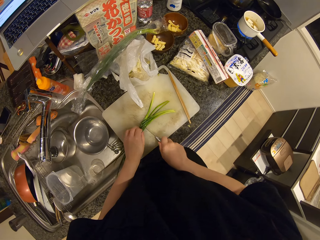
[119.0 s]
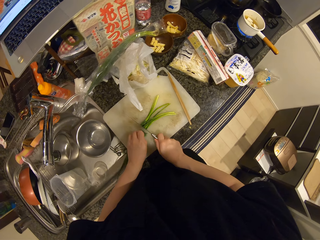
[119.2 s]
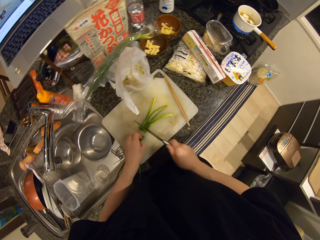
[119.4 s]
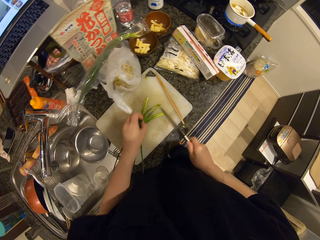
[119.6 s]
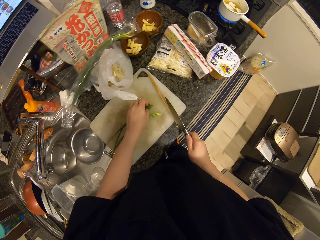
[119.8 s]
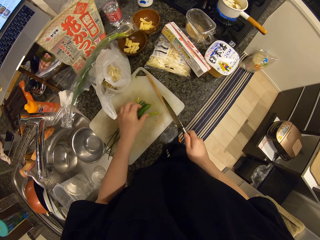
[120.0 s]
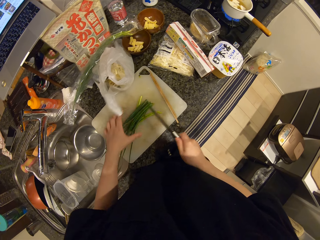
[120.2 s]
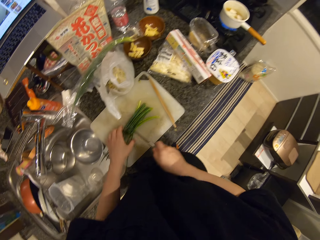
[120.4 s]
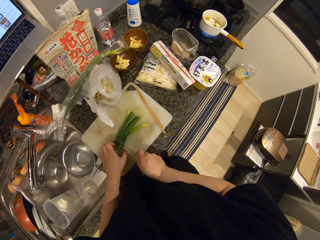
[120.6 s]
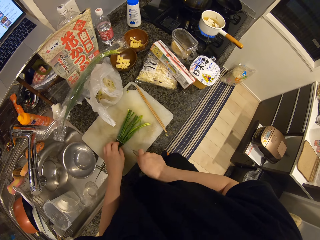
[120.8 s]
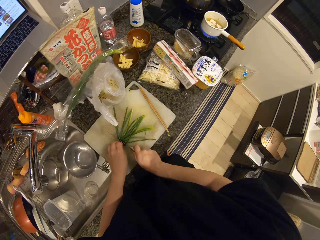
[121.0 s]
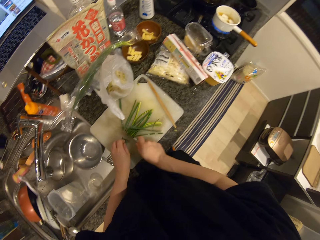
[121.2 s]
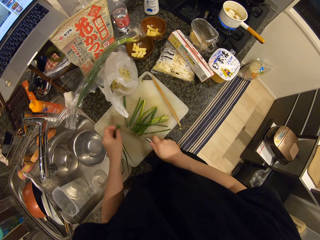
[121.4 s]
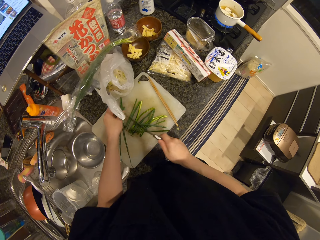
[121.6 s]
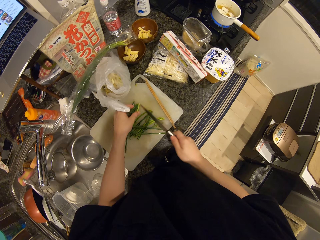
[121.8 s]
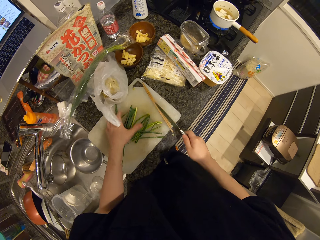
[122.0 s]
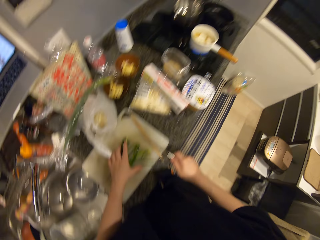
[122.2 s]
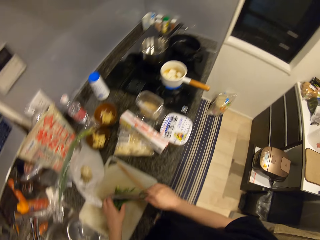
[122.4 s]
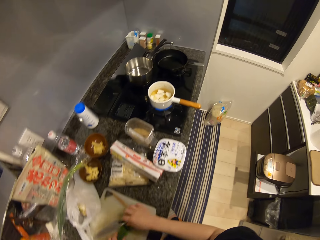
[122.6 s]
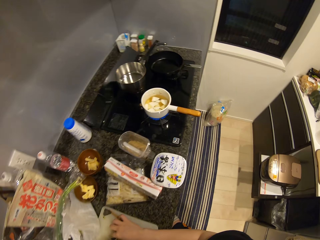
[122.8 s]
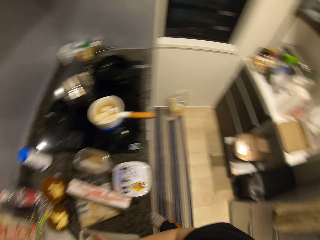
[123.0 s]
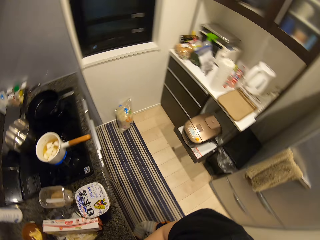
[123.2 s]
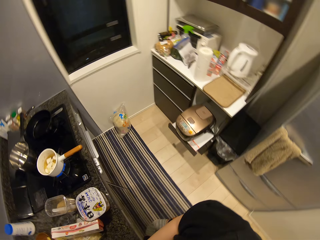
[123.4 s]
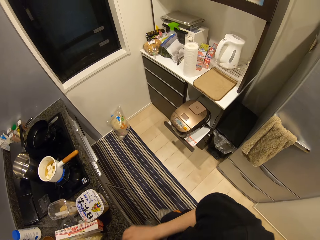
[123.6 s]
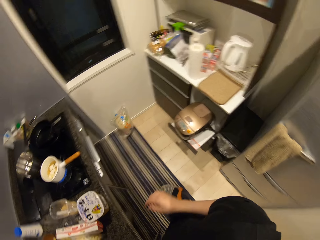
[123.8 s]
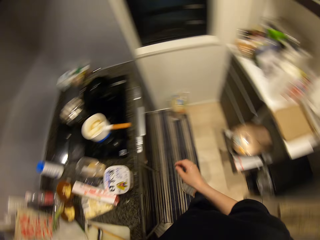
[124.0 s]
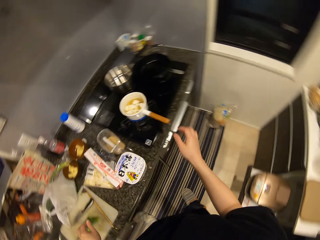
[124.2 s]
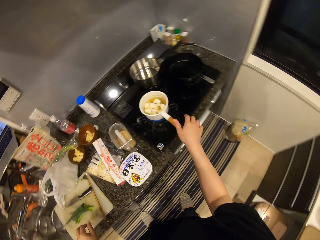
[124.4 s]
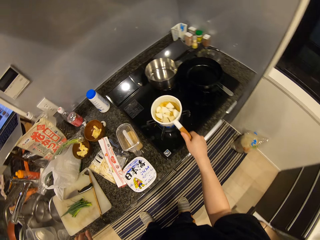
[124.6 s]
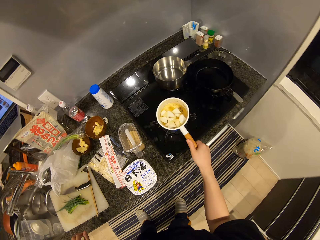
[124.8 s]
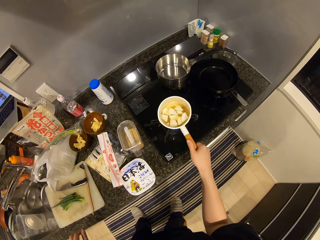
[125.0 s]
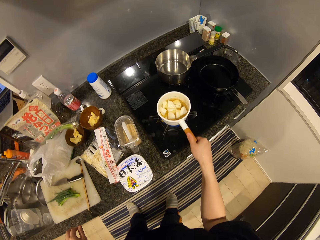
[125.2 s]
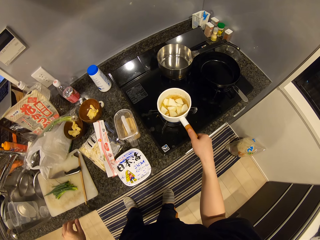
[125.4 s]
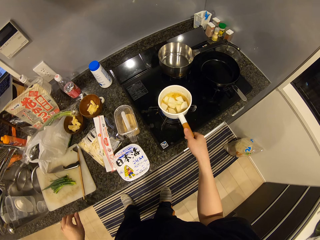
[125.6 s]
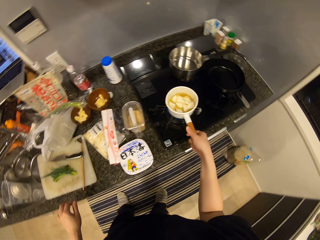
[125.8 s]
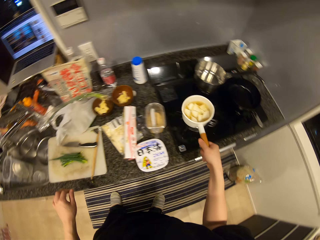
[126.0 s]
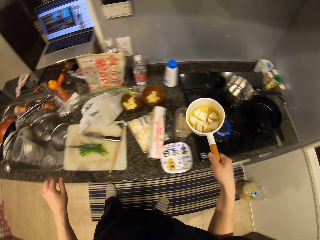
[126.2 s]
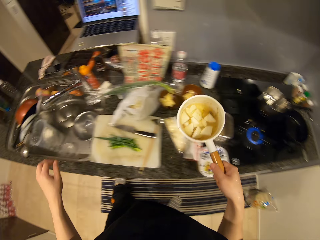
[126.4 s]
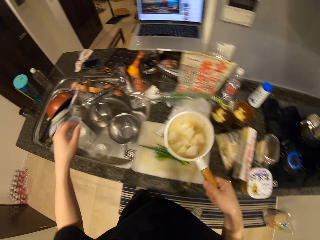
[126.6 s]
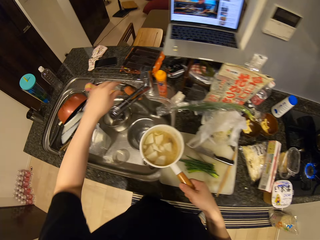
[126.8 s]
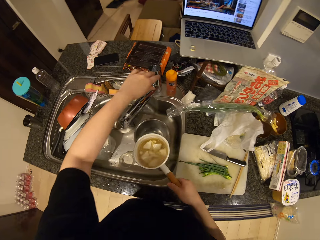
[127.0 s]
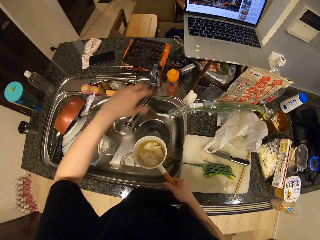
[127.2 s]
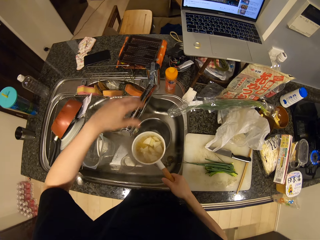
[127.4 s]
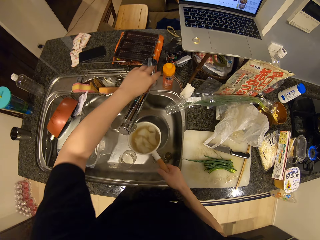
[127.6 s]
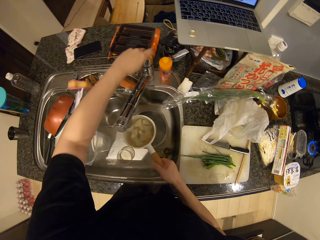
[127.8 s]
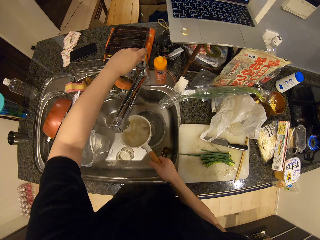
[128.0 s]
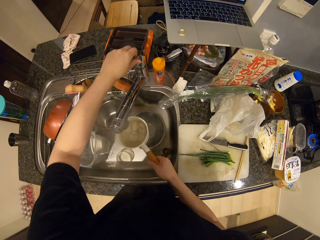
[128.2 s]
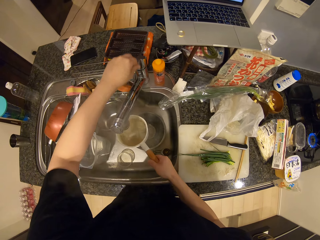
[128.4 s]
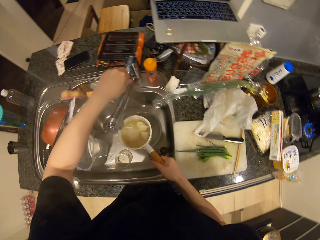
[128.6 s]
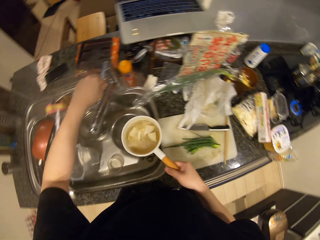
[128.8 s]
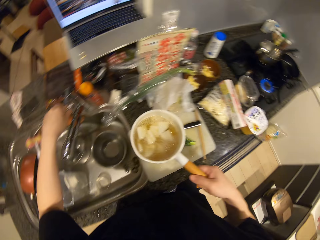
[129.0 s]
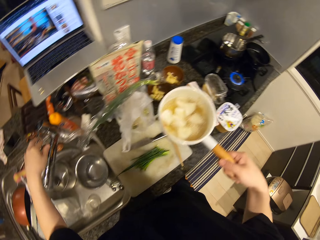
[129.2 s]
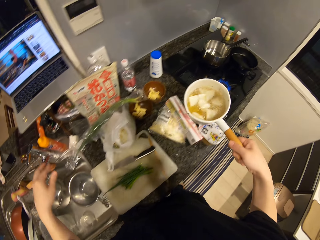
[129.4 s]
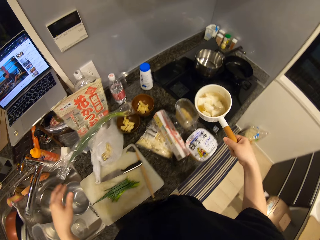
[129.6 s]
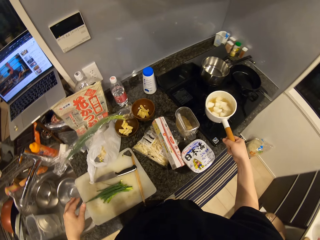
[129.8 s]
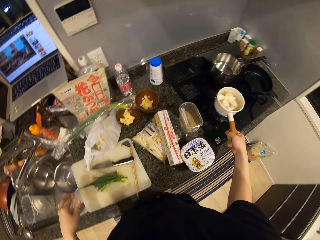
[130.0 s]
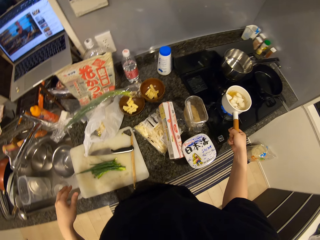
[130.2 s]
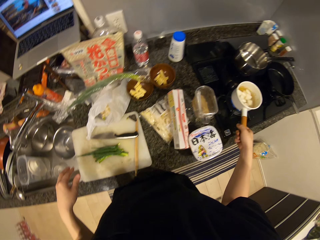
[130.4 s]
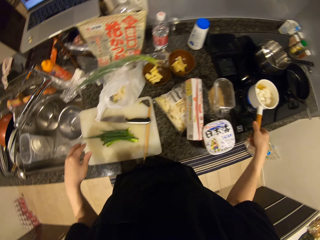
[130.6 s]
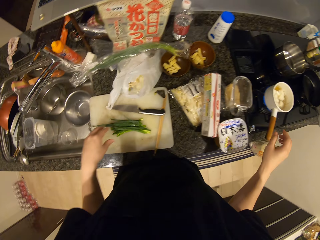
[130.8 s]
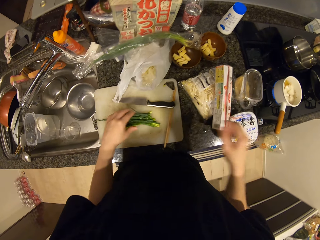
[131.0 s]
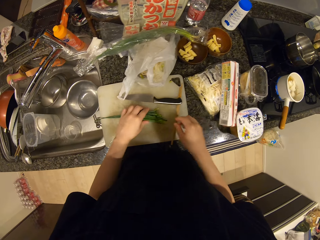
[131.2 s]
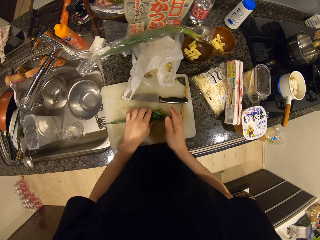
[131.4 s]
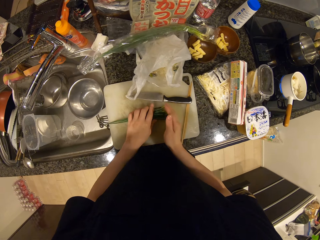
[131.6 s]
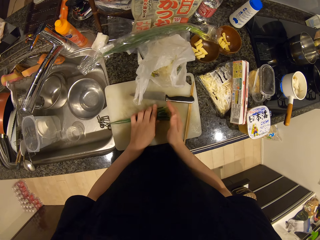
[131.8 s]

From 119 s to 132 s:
The camera wearer cuts the onions. They pick up the cooking pot or pot of soup from the gas cooker. They place the pot of soup in the sink. They open the tap. They add tap water in the cooking pot. They close the water tap. They drop the cooking pot on the gas cooker.

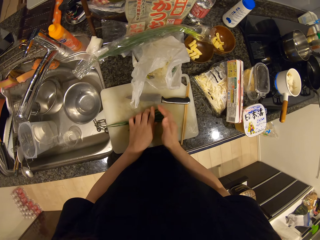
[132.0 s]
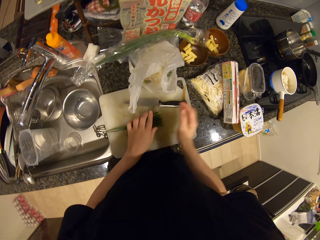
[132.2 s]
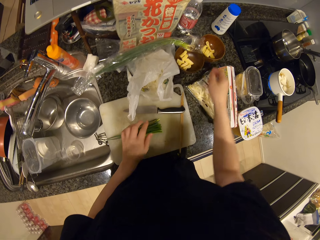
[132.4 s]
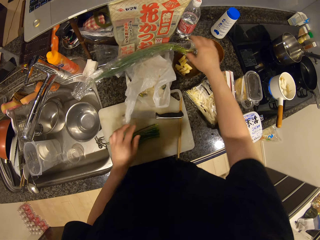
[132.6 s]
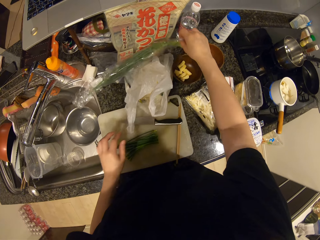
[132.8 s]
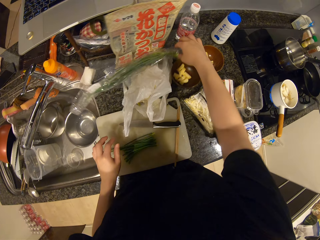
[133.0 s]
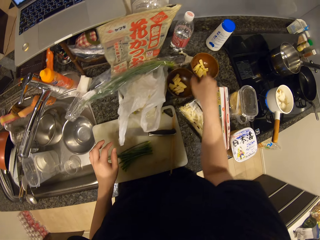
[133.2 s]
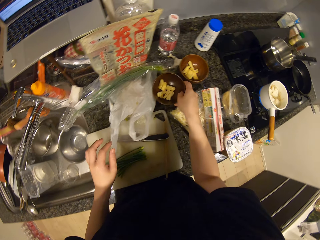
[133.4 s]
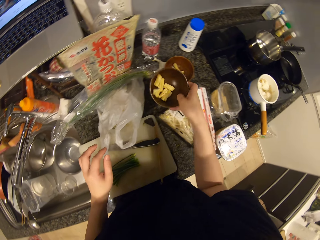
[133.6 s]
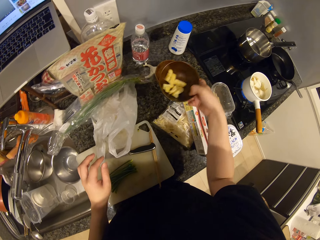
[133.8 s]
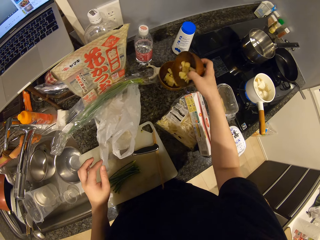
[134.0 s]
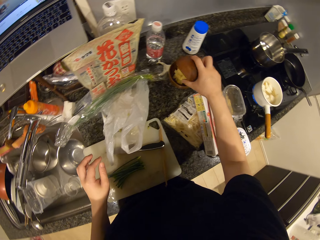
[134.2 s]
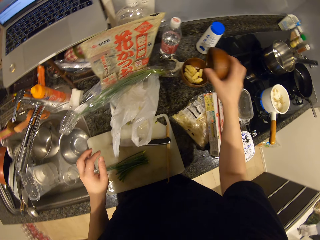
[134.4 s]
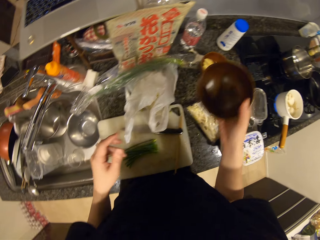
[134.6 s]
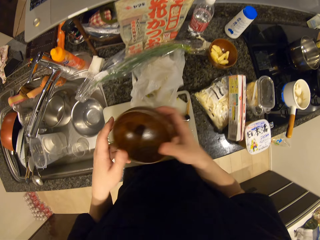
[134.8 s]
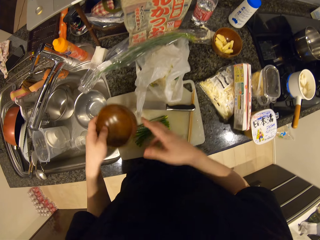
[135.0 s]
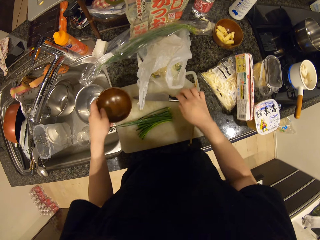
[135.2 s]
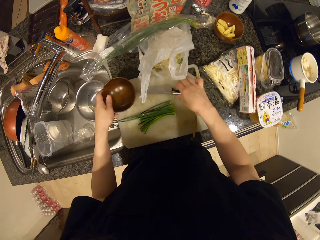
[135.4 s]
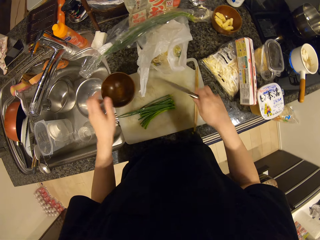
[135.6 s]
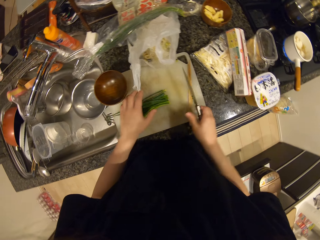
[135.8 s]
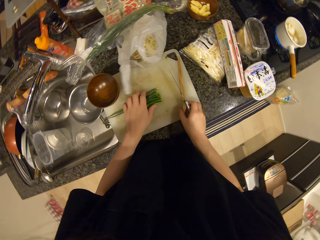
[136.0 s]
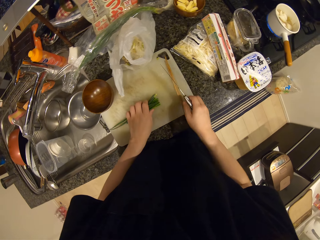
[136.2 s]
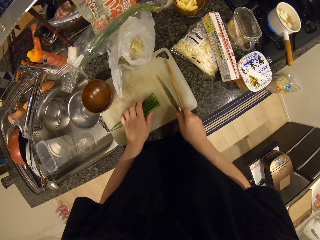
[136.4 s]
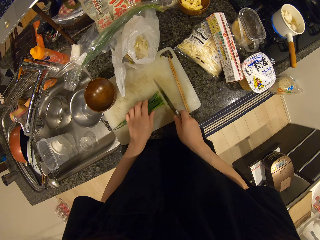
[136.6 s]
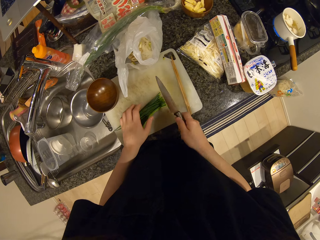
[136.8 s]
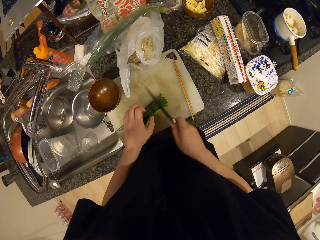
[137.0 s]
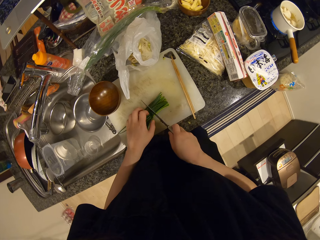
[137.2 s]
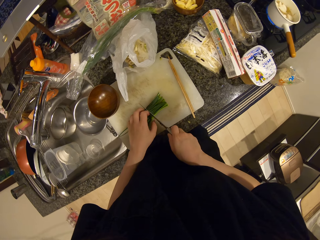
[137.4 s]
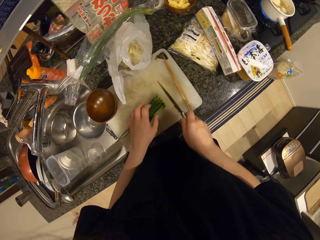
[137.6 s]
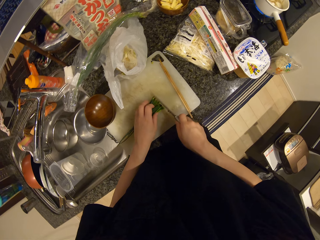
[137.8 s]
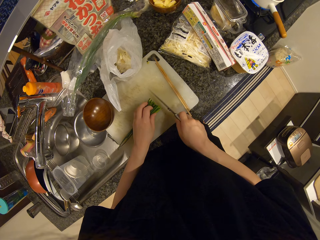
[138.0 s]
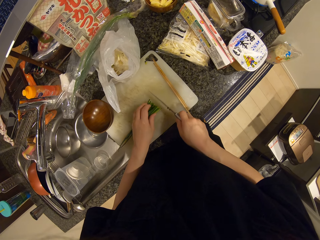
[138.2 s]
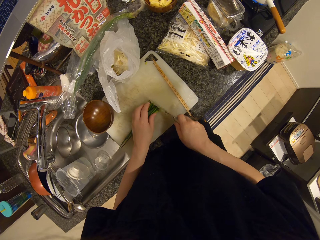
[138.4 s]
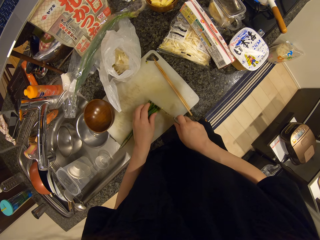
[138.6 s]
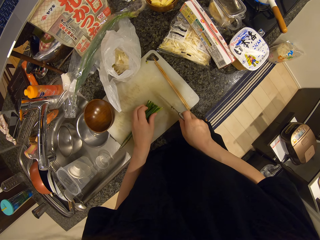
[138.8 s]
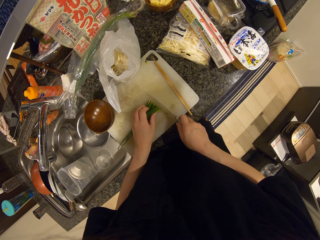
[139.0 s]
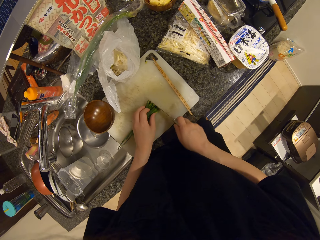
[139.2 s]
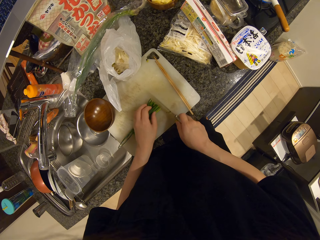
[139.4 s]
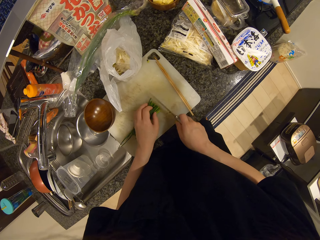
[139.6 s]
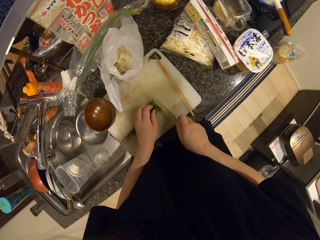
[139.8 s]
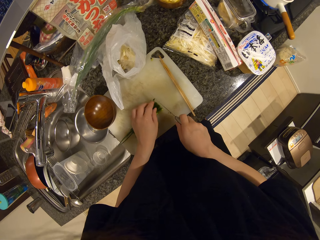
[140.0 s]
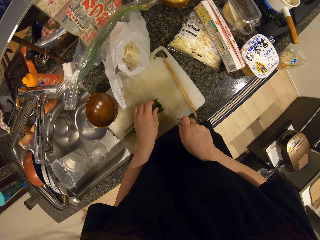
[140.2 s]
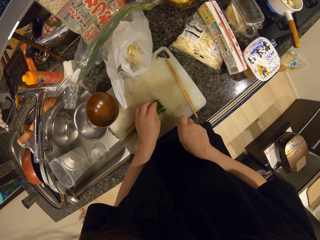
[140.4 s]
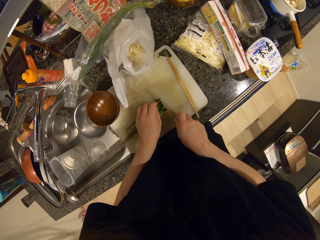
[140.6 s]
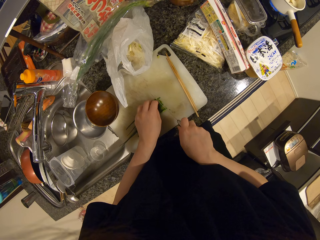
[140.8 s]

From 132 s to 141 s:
The camera wearer arranges the spring onion. They adjust the spring onion. They pick up the bowl of garlic. They pour the garlic into another bowl. They drop the bowl on the chopping board. They pick up the knife. They arrange the spring onion. They chop the spring onions.
